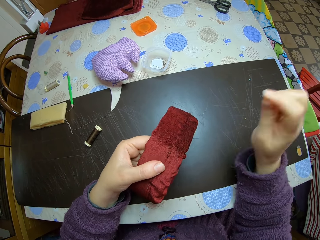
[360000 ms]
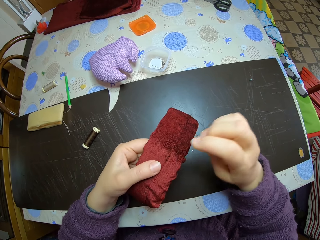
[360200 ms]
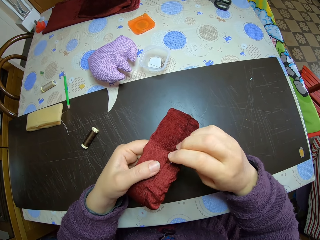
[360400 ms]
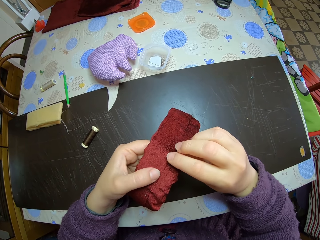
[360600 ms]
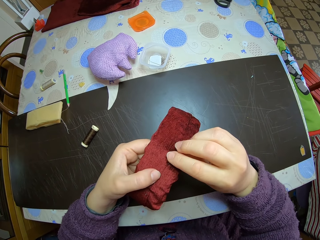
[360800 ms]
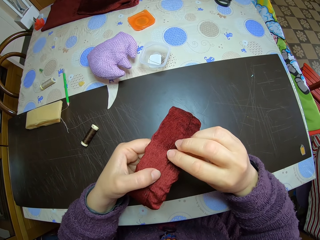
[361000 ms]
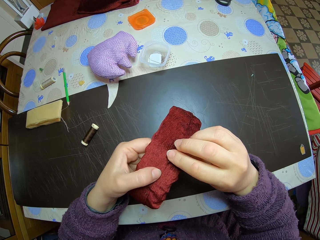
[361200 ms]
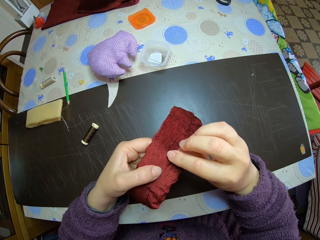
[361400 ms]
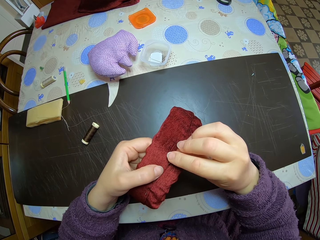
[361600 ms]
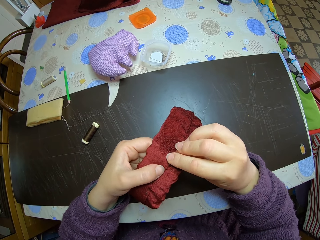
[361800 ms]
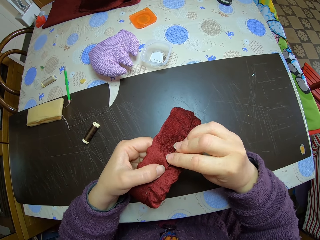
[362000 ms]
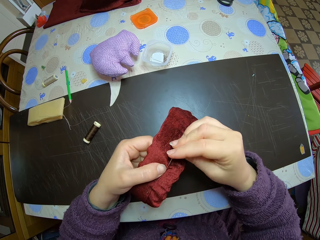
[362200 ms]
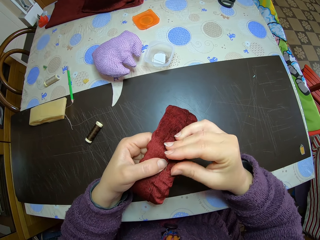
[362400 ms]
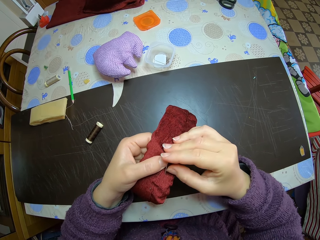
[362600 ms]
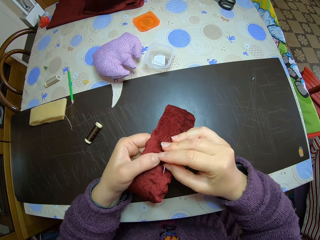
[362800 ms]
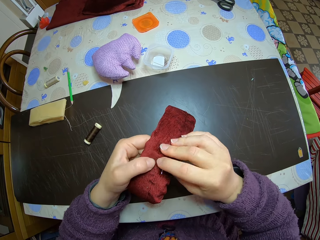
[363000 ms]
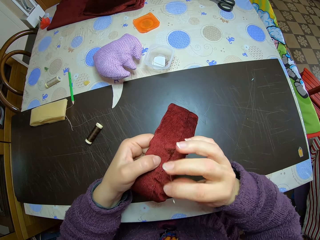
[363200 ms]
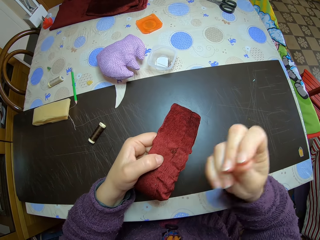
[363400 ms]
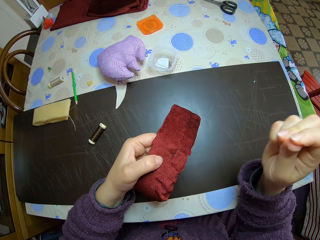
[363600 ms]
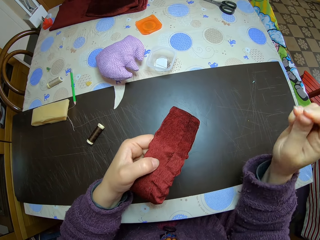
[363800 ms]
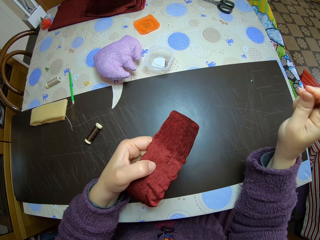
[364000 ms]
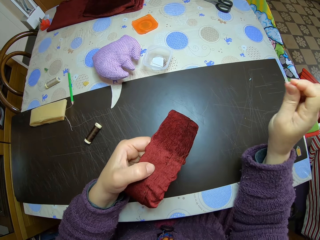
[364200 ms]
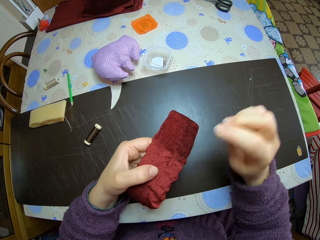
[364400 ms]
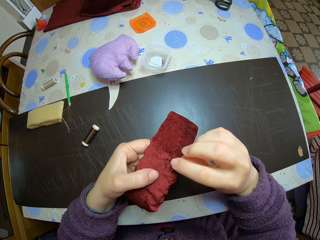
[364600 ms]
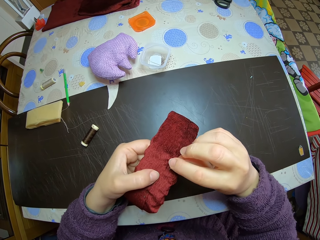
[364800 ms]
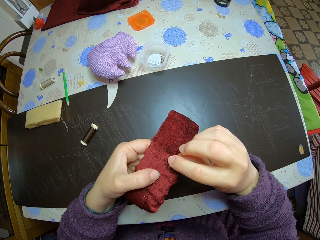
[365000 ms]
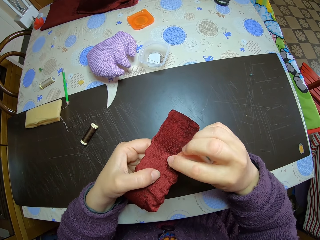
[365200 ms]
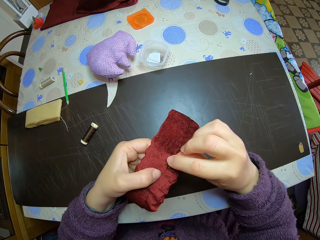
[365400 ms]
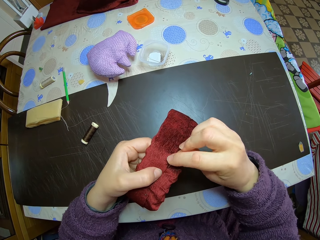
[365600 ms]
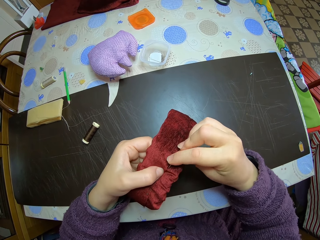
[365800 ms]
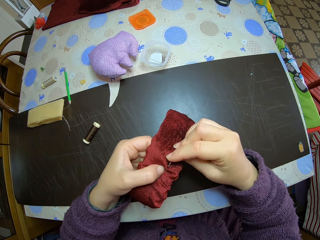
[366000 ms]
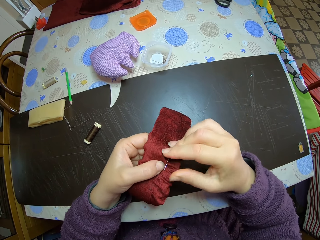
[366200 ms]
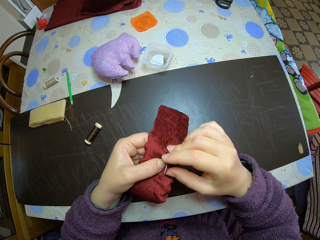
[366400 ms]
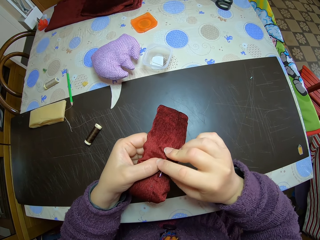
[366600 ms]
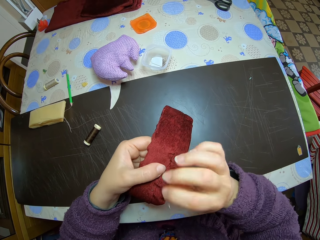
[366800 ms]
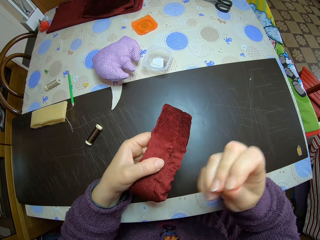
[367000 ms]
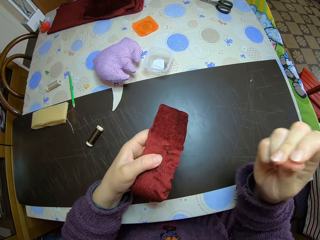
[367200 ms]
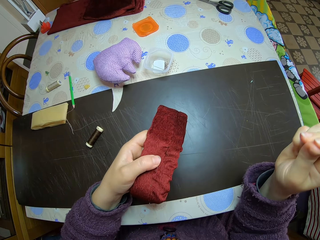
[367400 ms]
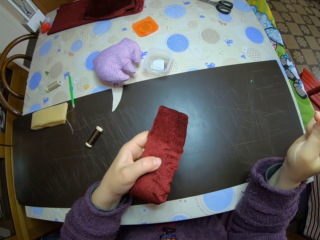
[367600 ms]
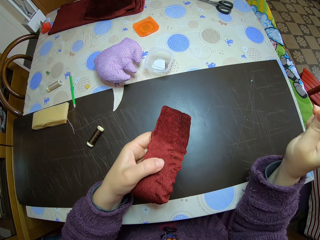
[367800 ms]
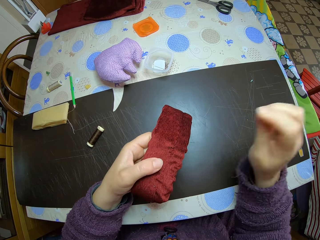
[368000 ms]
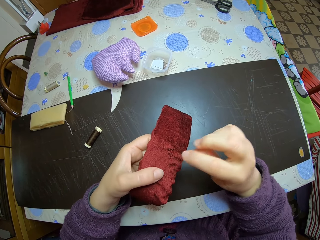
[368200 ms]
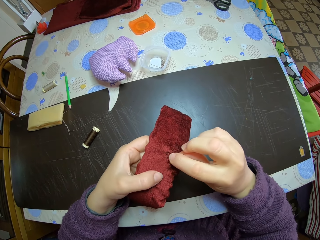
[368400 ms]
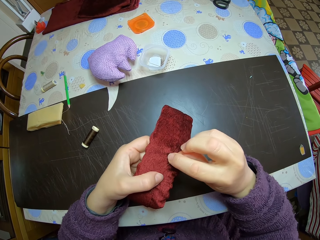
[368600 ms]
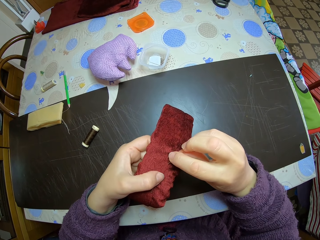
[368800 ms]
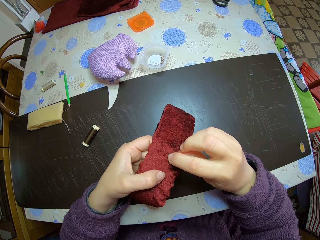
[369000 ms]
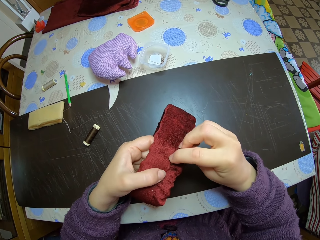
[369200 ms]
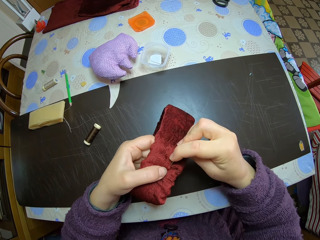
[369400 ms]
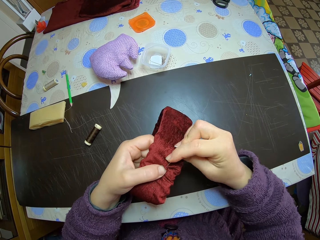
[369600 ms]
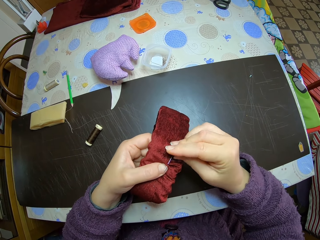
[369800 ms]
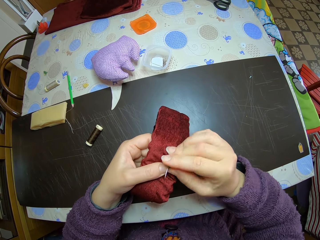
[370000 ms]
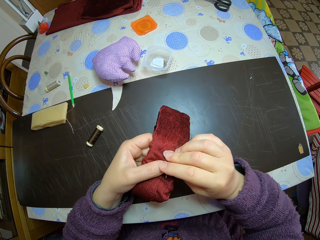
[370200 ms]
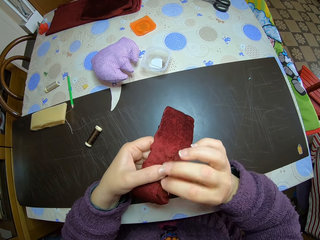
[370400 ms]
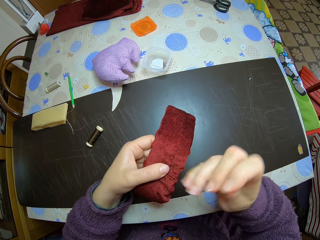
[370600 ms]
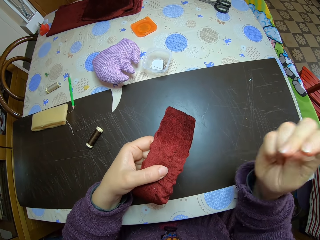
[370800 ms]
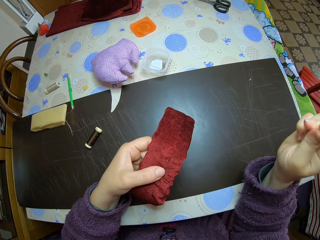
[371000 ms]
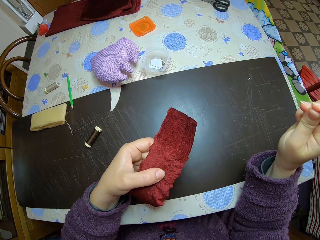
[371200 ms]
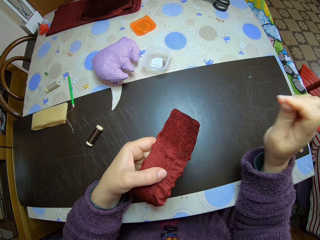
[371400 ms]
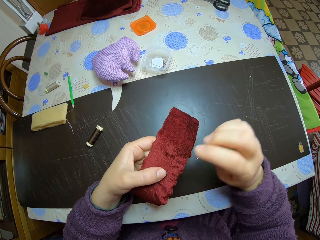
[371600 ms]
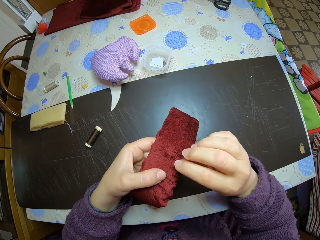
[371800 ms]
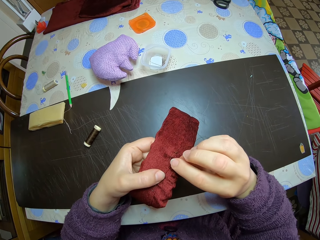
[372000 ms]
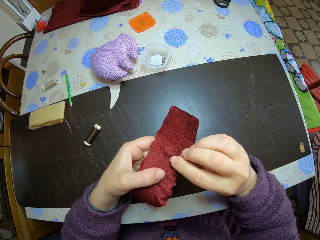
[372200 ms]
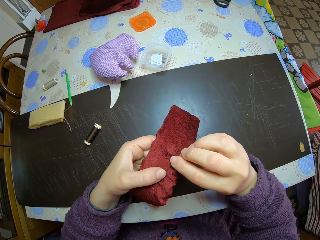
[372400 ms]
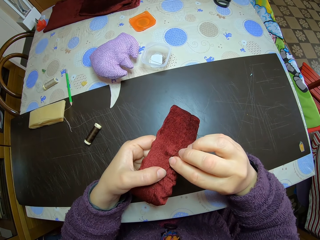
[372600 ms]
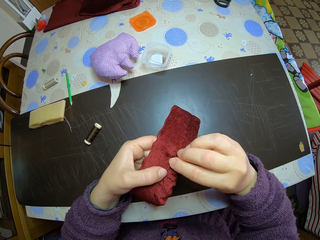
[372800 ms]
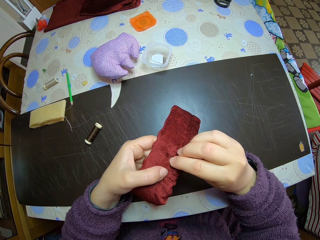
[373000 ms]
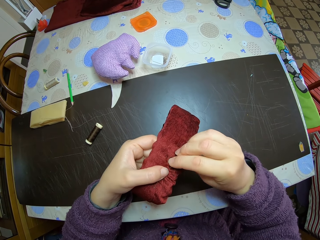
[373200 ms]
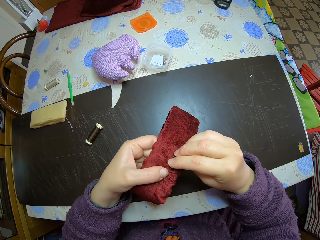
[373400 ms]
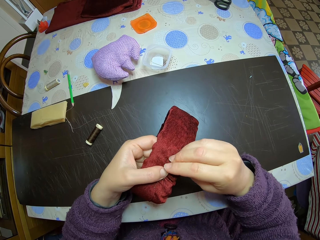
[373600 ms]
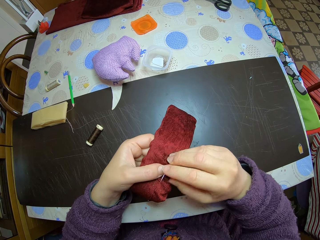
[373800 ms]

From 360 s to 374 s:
The camera wearer sews the material with her right hand. She pulls out the needle from the material with her right hand. She sews the material with her right hand. She pulls out the needle from the material with her right hand. She sews the material with her right hand. She pulls out the needle from the material with her right hand. She sews the material with her right hand.

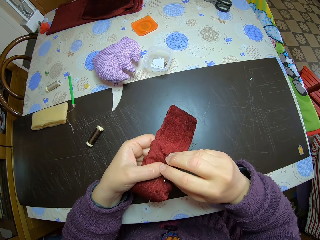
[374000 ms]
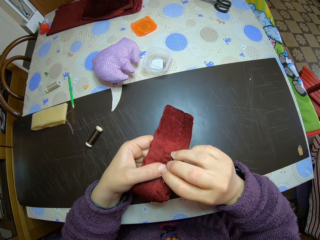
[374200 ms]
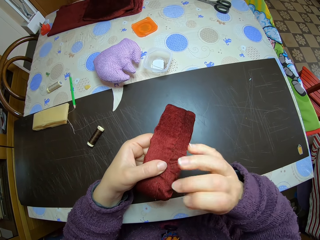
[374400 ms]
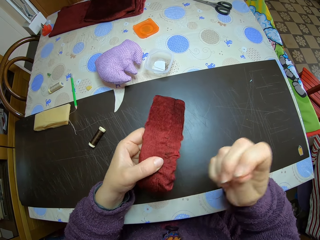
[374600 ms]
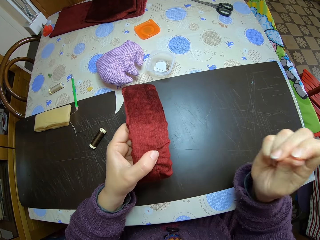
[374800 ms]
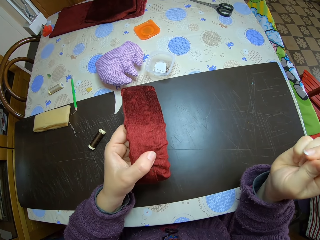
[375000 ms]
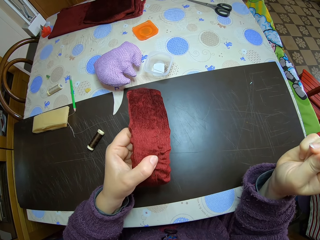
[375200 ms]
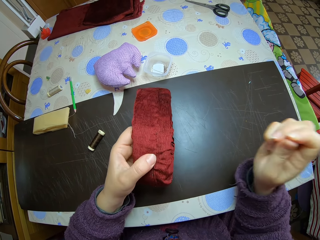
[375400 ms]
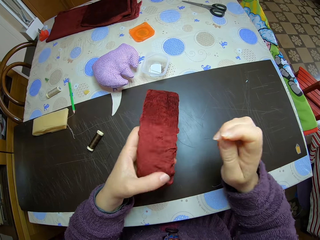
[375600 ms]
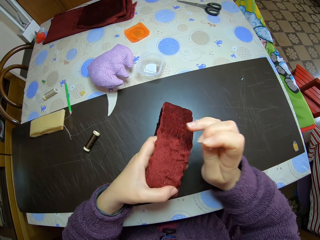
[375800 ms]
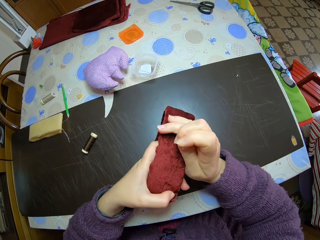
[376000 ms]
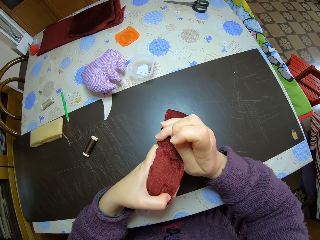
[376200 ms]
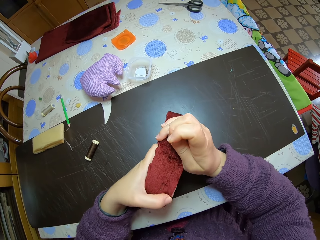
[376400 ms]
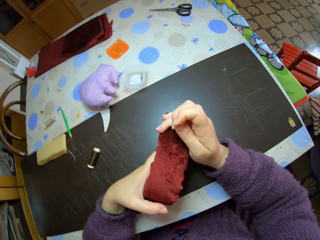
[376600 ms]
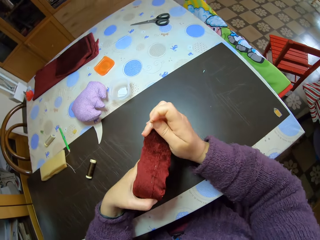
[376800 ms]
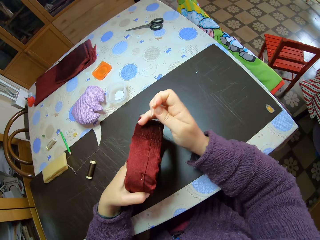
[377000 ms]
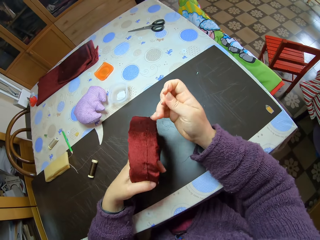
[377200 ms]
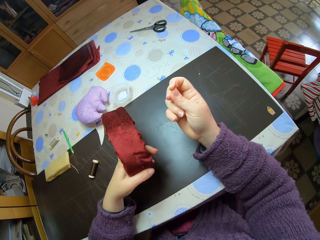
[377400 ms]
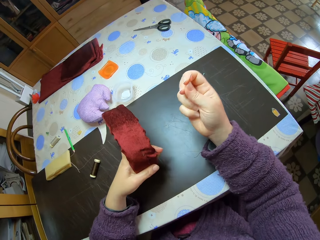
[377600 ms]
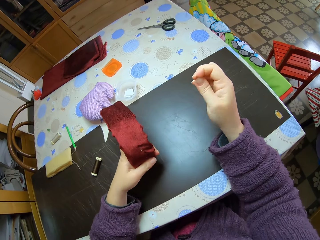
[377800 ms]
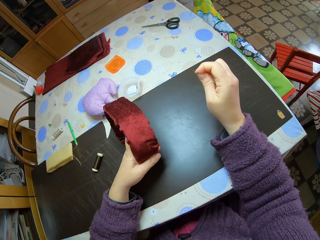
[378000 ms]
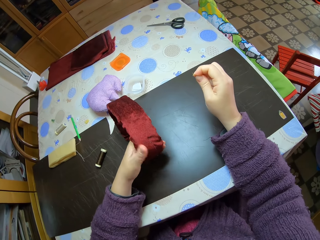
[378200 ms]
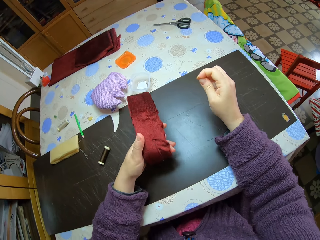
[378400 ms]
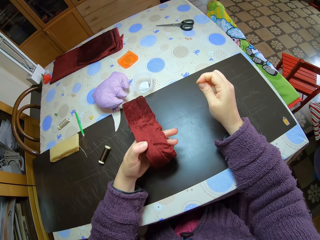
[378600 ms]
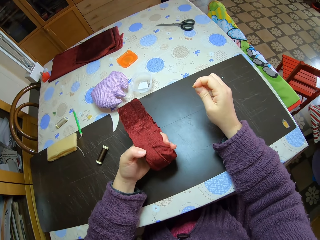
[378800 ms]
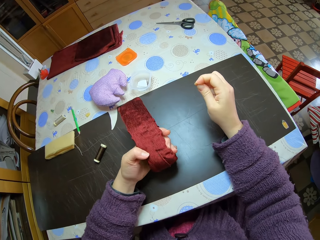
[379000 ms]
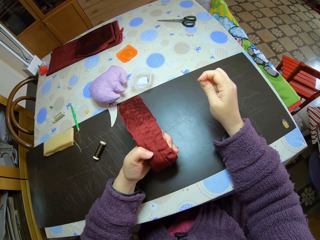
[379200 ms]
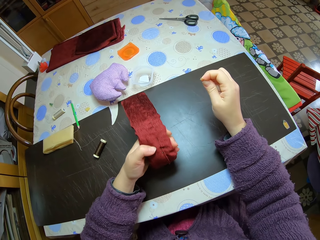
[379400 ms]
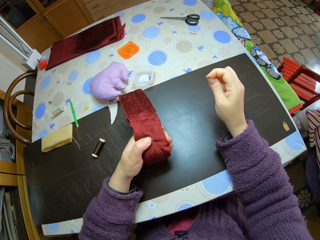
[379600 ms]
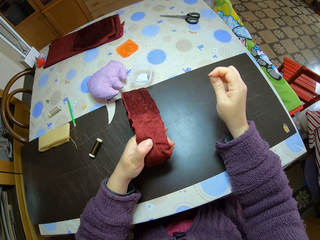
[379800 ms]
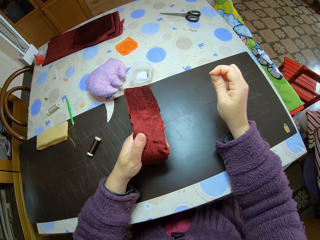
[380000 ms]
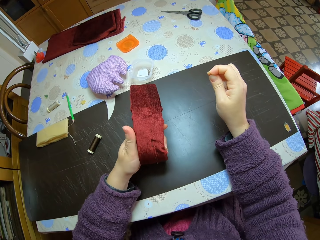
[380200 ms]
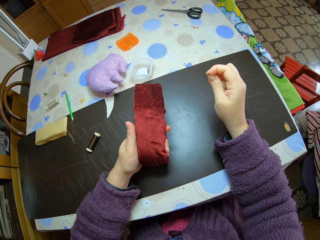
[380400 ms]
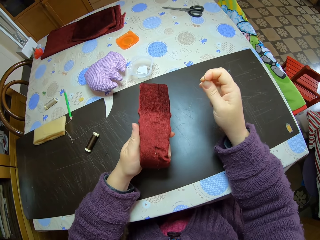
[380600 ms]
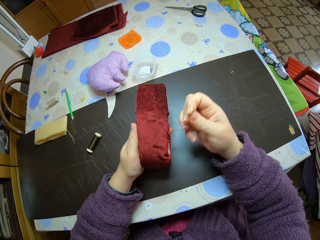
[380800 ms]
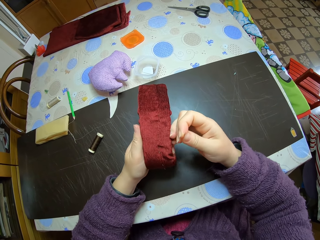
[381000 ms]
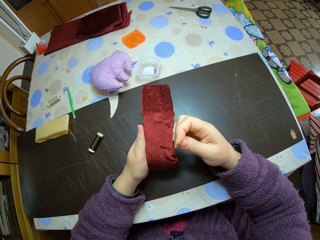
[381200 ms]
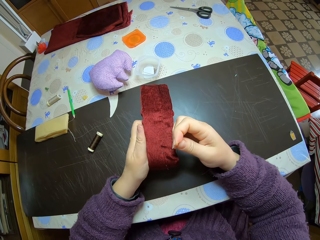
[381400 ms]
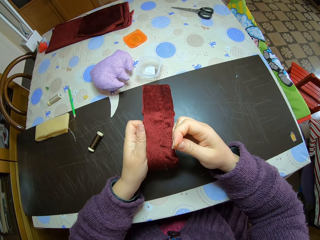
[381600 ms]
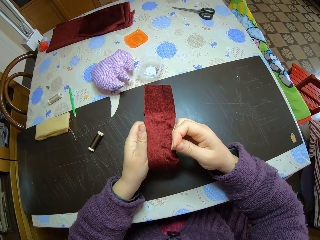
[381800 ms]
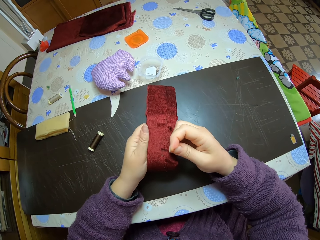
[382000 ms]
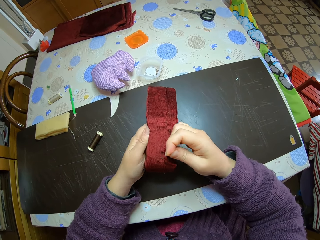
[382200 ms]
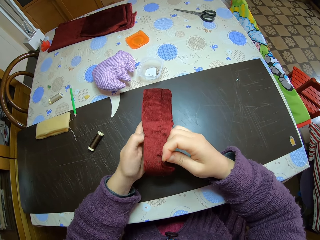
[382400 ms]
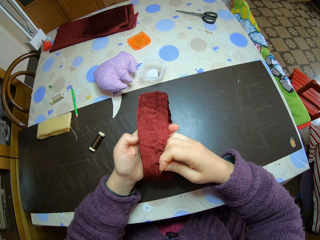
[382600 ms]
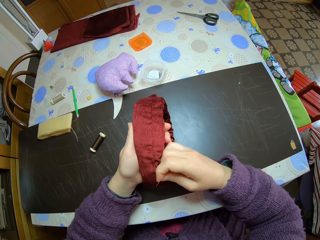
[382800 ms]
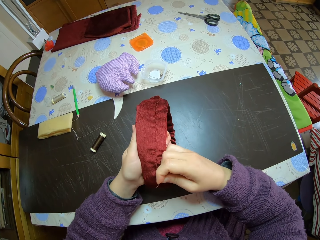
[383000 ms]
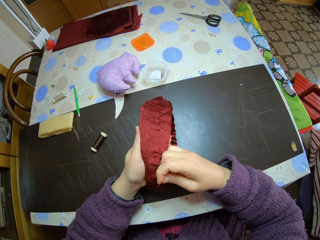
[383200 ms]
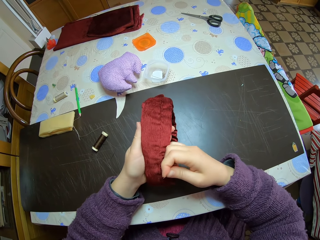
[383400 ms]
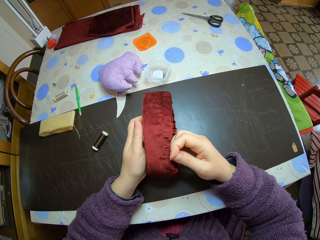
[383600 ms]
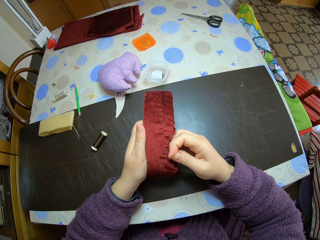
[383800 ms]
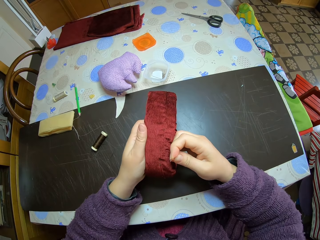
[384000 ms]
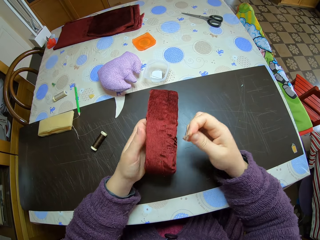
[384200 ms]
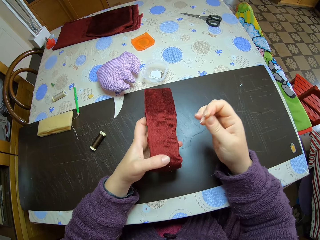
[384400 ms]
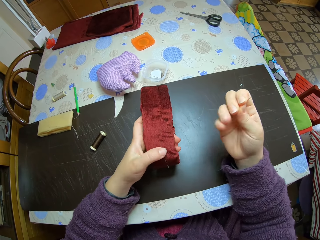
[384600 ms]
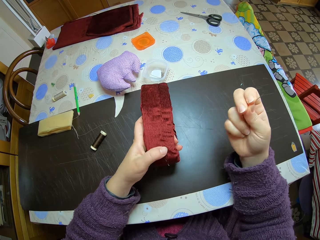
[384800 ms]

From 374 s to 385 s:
The camera wearer pulls out the needle from the material with her right hand. She holds the material with both hands. She squeezes the decoration. She takes away her right hand from the material. She brings back her right hand to the material. She adjusts the left grip on the material. She takes her right hand away from the material.
